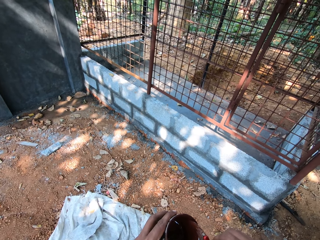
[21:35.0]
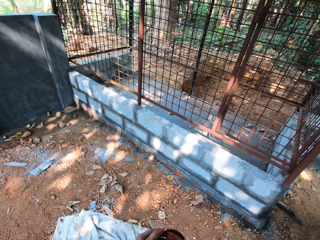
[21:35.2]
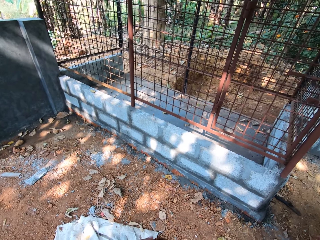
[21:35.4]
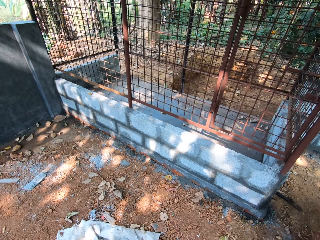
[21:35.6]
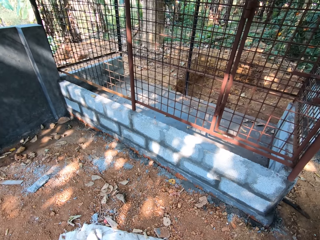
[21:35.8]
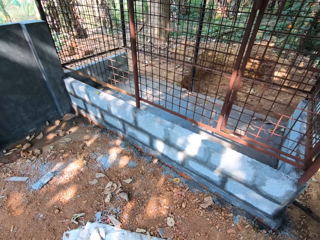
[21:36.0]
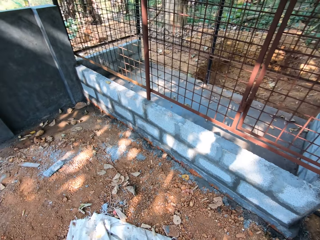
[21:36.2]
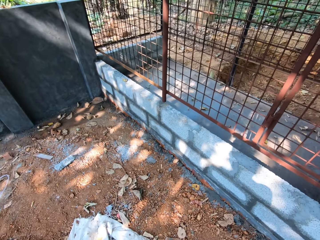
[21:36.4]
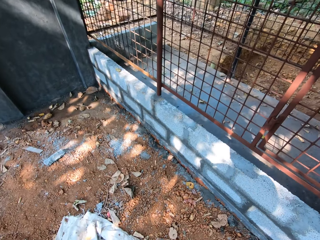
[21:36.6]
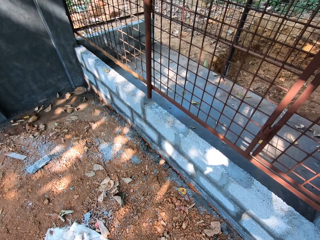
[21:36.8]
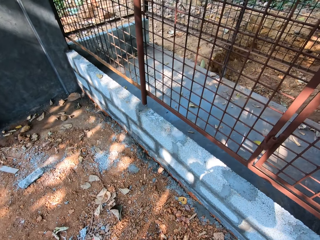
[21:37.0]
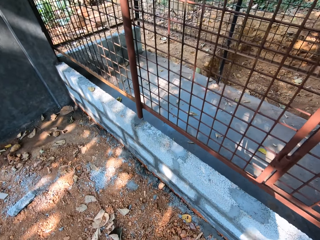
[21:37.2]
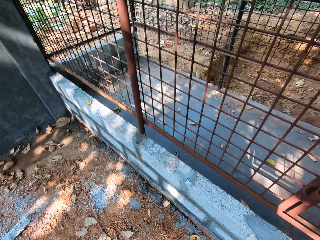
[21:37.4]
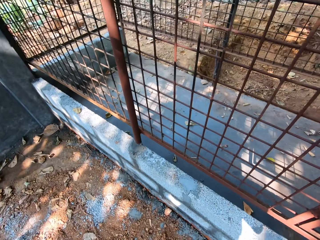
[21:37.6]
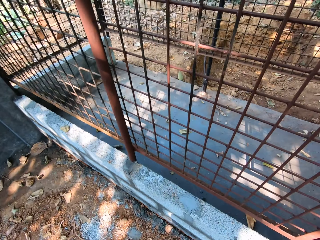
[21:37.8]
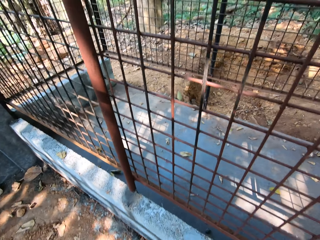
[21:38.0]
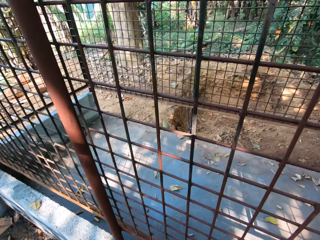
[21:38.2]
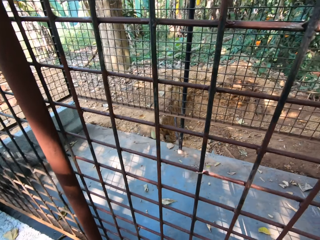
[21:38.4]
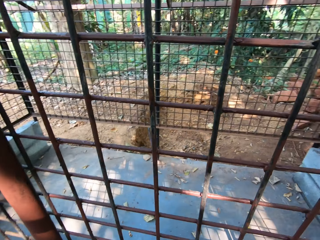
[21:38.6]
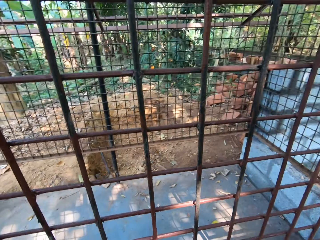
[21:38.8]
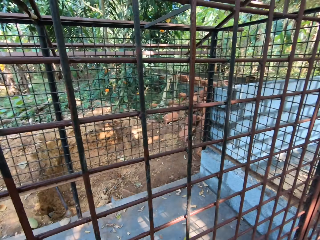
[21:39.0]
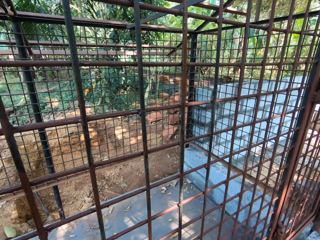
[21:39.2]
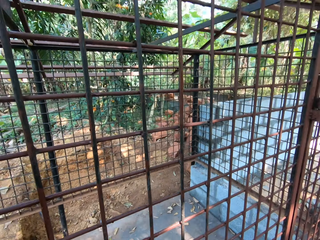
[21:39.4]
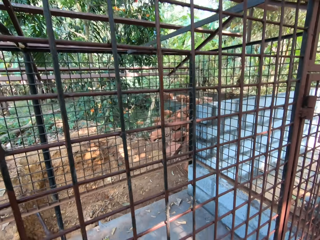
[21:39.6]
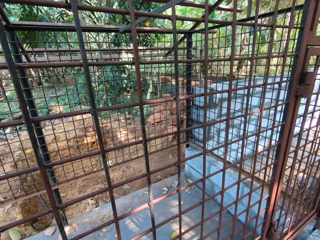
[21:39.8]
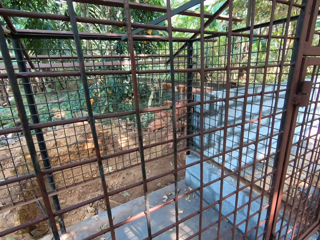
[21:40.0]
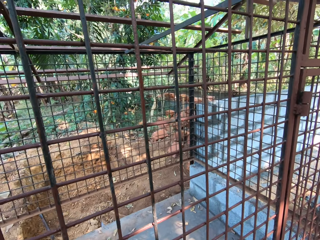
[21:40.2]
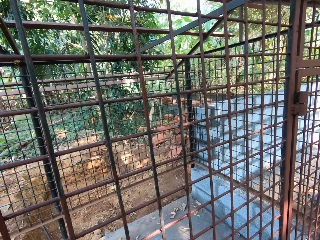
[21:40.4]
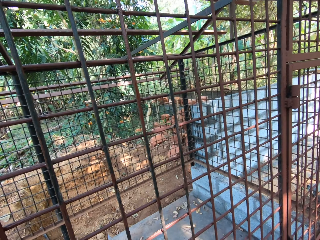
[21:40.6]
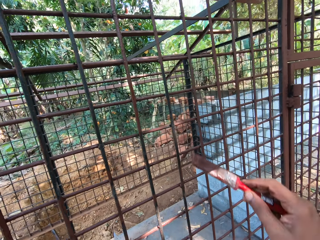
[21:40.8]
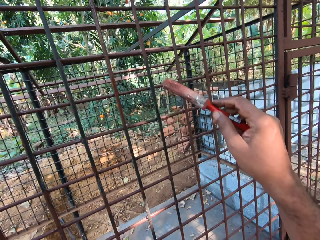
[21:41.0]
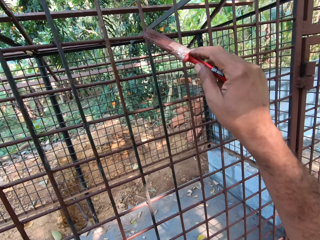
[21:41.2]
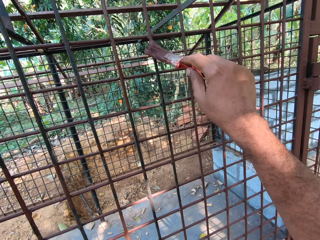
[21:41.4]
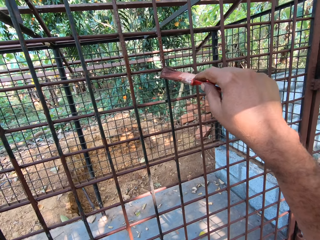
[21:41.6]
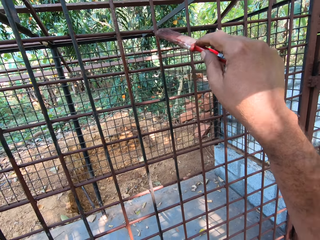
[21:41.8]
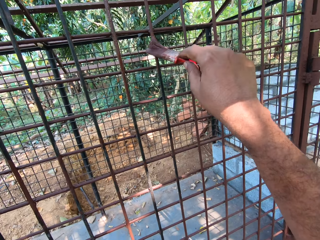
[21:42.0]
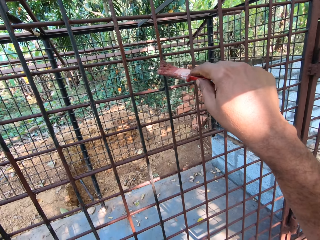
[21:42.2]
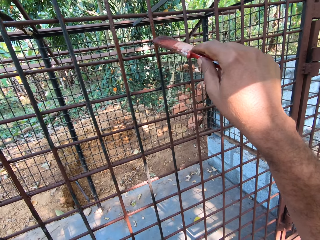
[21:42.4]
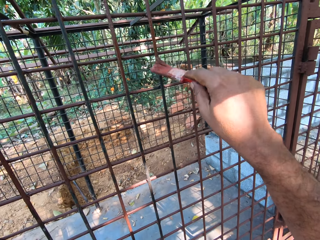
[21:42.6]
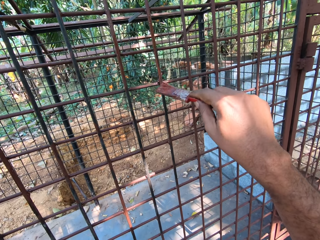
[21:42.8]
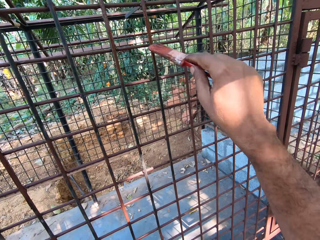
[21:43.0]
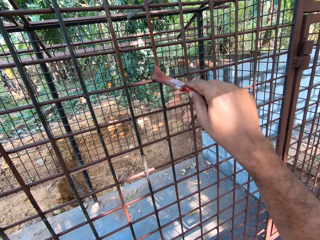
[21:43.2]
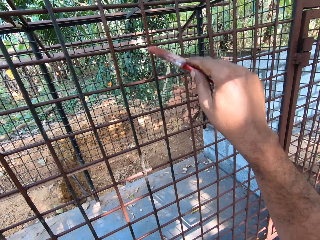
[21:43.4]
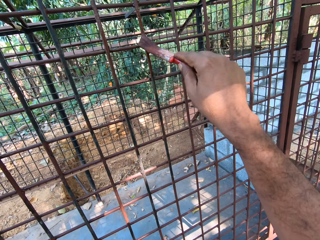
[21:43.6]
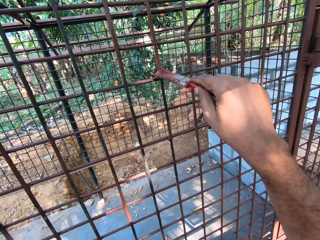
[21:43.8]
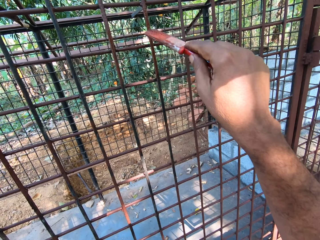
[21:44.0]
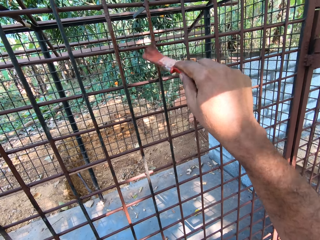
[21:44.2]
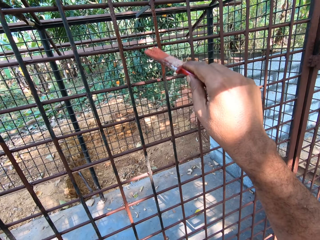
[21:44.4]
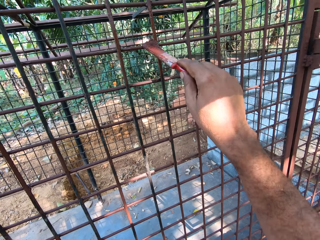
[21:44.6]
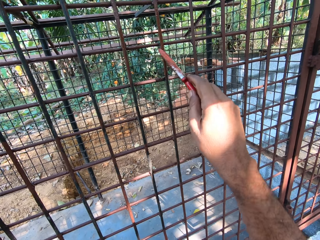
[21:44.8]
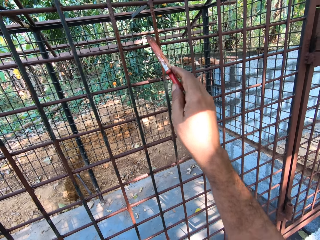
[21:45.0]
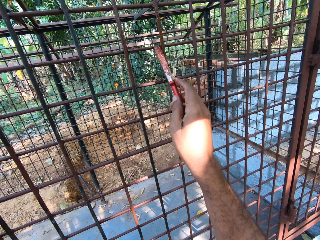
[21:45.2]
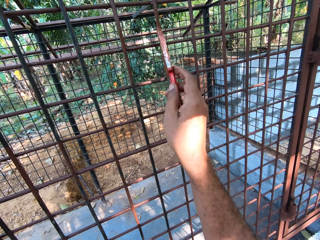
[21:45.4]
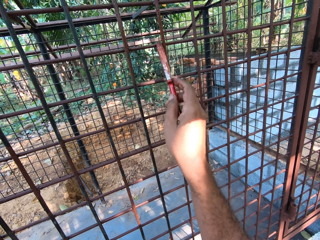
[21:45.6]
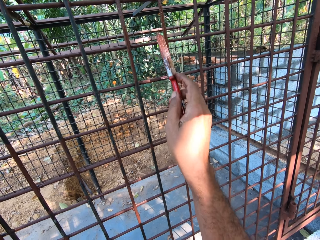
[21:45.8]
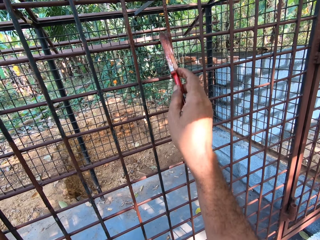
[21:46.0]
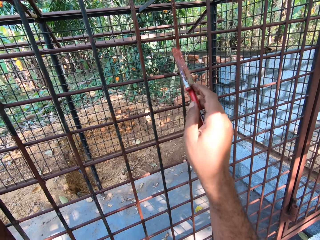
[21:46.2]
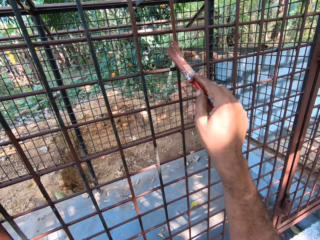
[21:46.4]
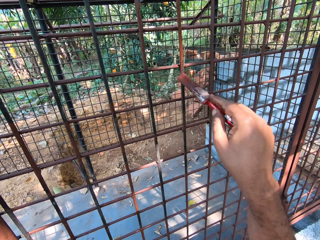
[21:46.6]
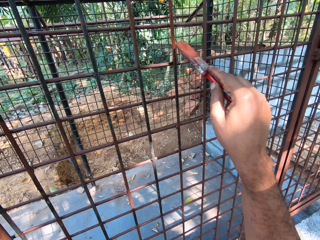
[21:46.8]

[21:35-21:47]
The camera wearer walks around. He looks at the wire mesh or metal cage. He lifts the paintbrush. He paints the metal cage with the paint brush in his right hand.

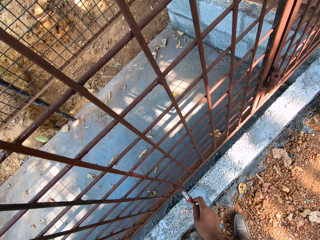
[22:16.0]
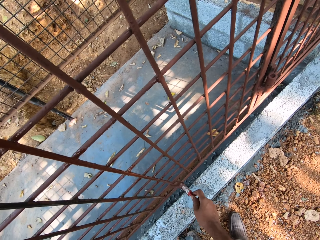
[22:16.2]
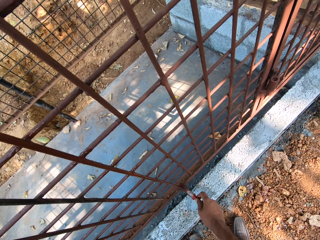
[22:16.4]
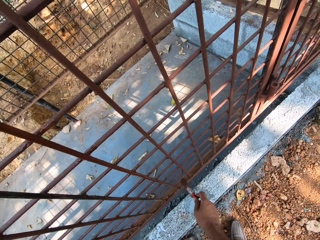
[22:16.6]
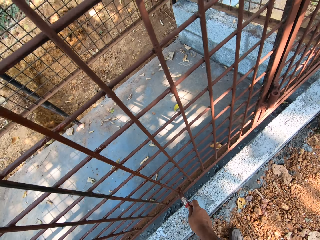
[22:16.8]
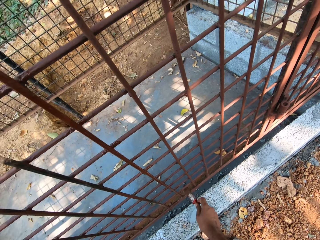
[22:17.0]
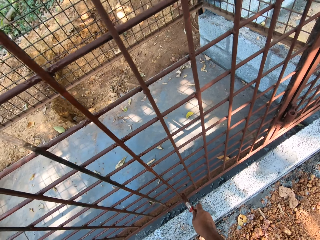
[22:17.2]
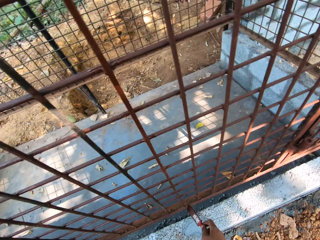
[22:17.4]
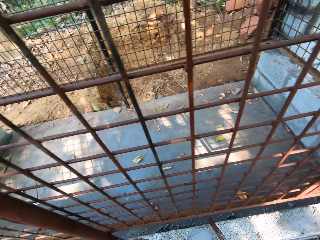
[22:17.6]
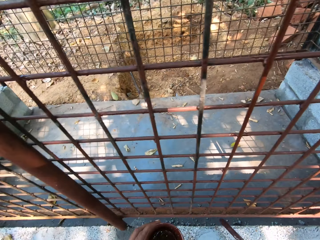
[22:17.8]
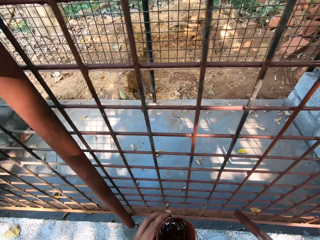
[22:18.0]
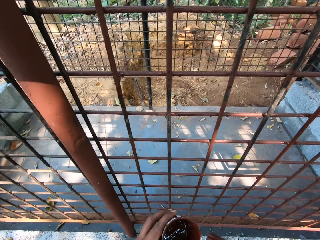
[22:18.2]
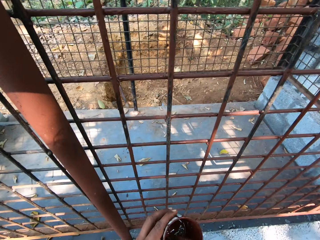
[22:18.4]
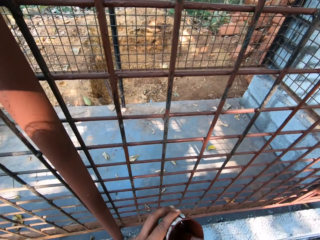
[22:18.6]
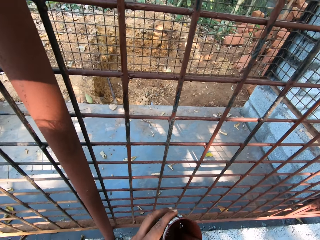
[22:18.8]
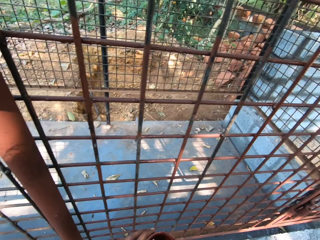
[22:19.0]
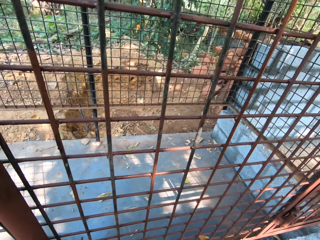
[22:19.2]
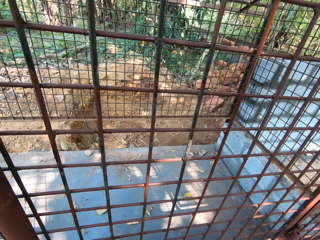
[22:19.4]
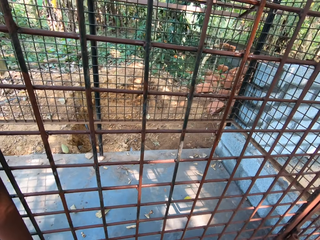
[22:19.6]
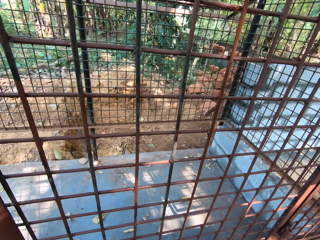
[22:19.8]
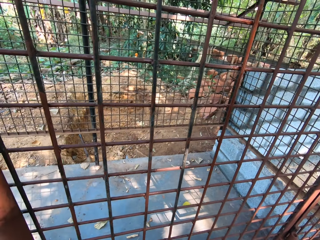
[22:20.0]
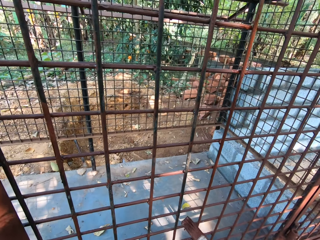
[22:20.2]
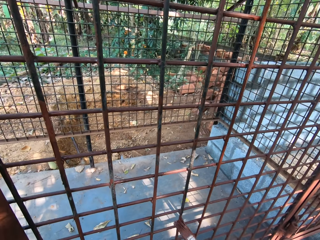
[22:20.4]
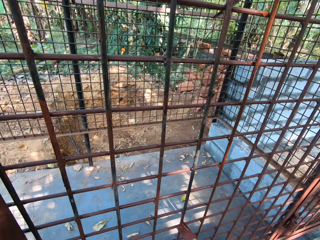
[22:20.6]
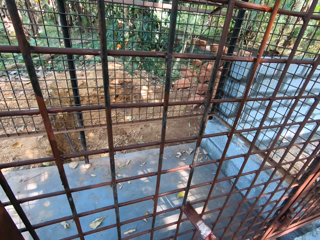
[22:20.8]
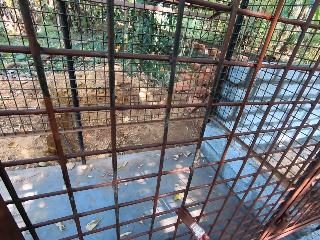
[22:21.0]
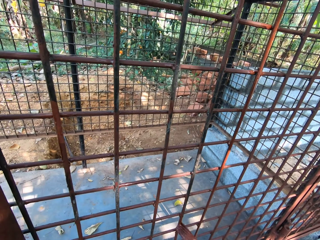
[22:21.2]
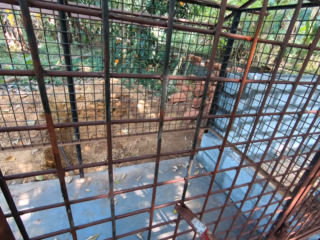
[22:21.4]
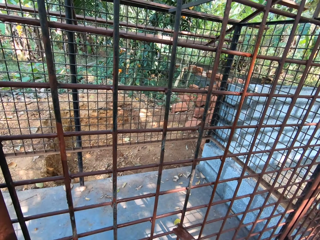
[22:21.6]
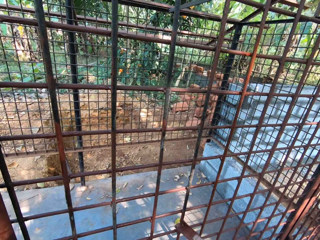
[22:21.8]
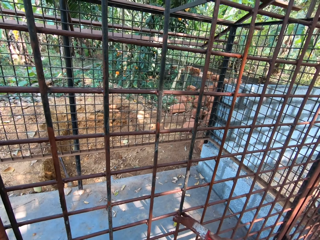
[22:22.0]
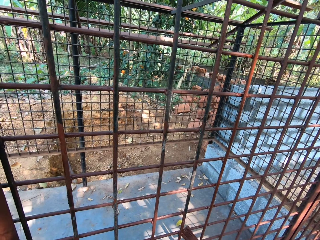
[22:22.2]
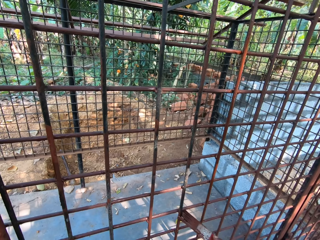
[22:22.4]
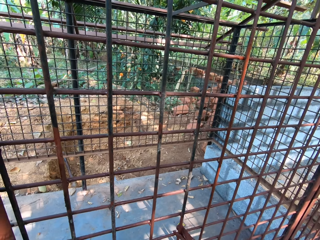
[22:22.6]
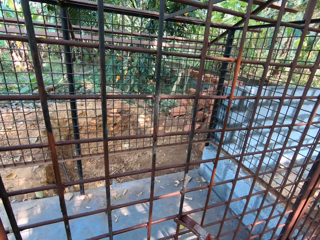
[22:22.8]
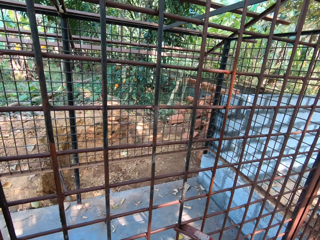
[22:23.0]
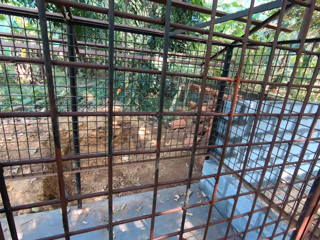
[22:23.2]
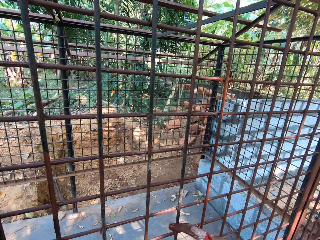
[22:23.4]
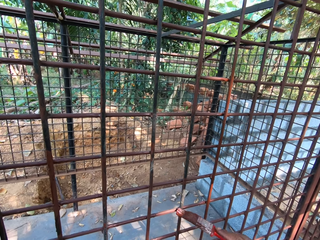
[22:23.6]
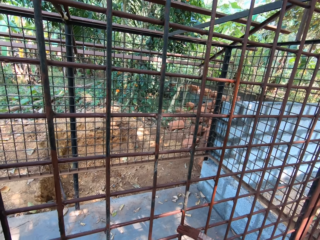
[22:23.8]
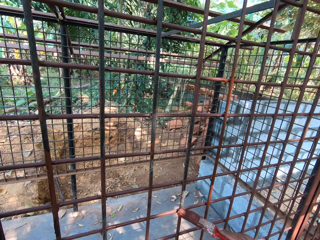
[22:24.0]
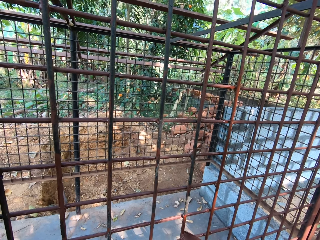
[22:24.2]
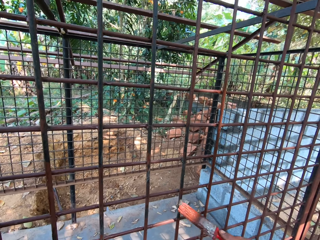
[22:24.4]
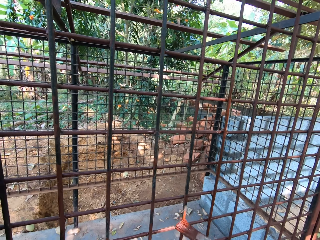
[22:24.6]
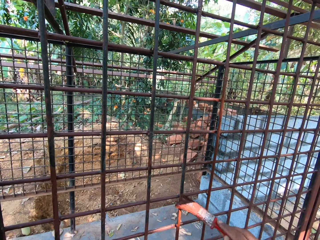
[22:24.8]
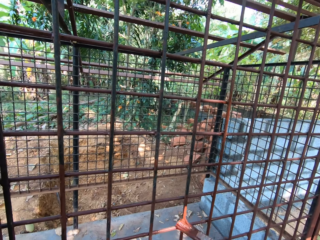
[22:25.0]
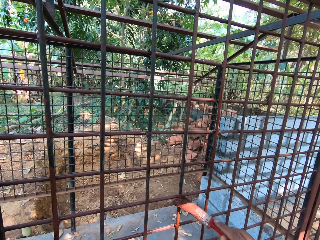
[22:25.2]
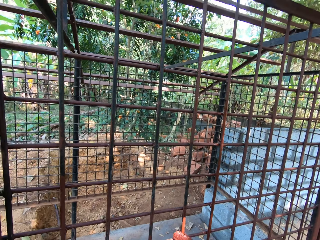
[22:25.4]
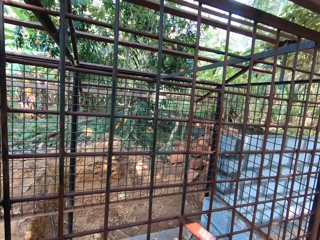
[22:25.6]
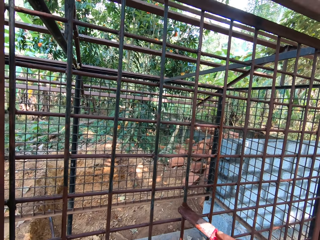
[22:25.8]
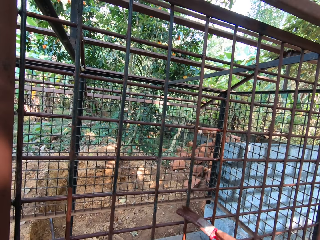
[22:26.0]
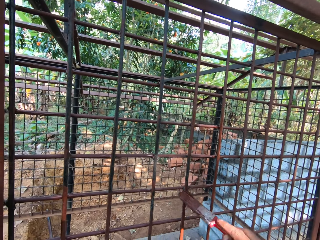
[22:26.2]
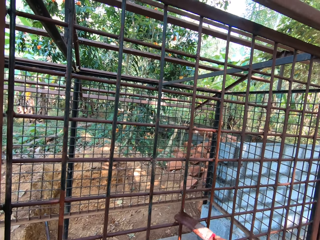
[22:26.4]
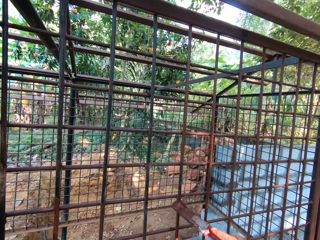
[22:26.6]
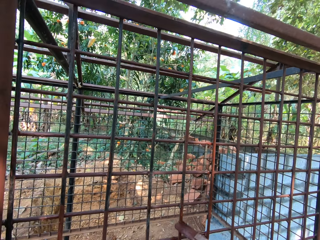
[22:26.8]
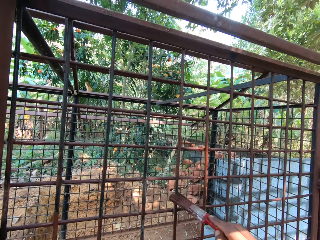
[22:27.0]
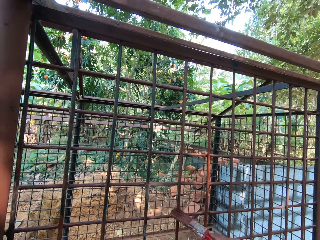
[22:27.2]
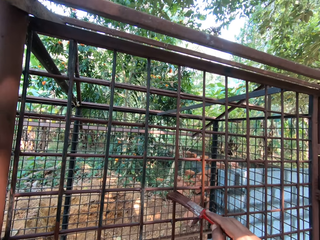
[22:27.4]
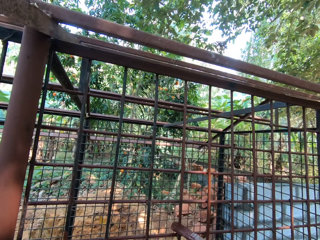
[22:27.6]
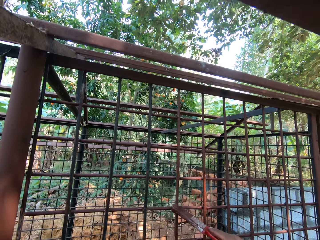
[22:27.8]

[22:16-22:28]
The camera wearer lifts the paintbrush. He dips the paintbrush in his right hand into the paint can in his left hand. He scoops paint with the paintbrush. He looks at the wire mesh or metal cage. He paints the metal cage with the paint brush in his right hand.
